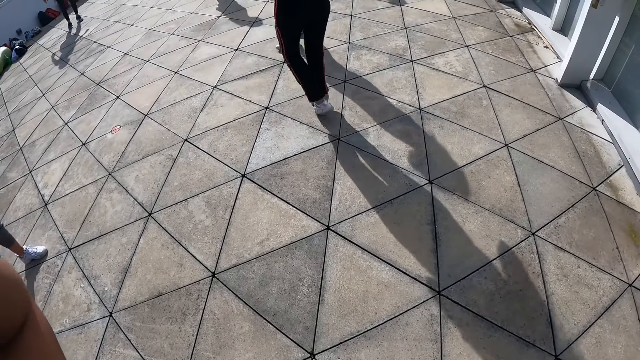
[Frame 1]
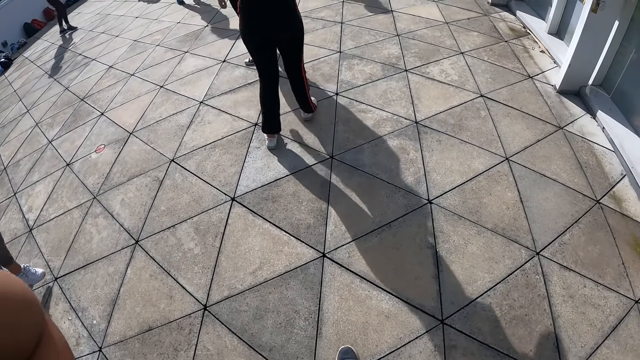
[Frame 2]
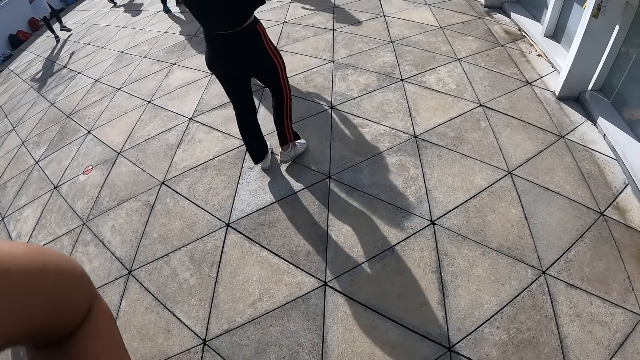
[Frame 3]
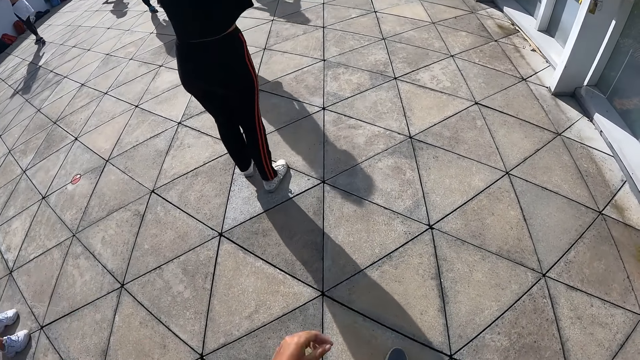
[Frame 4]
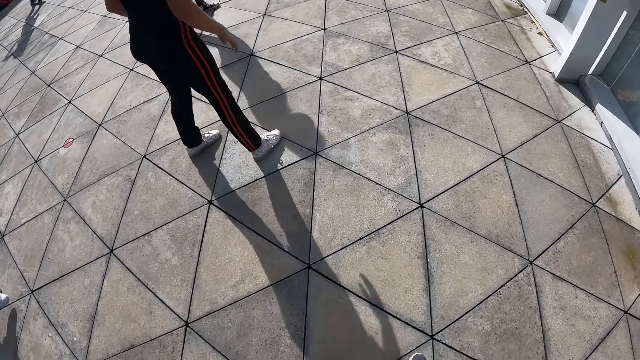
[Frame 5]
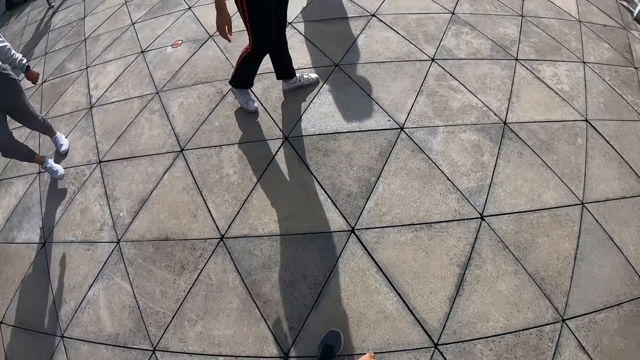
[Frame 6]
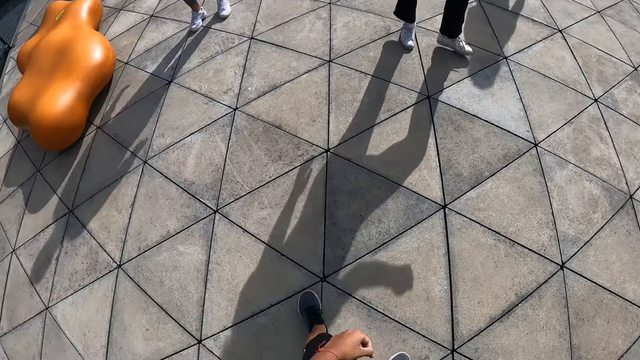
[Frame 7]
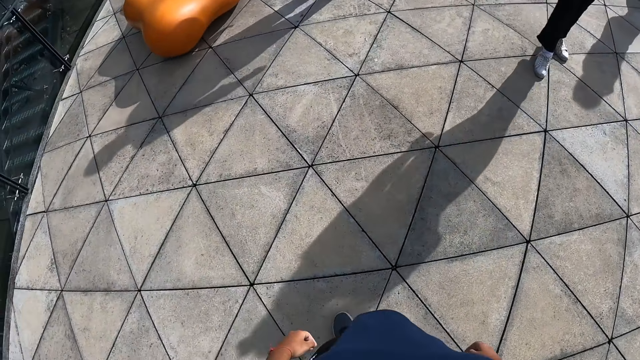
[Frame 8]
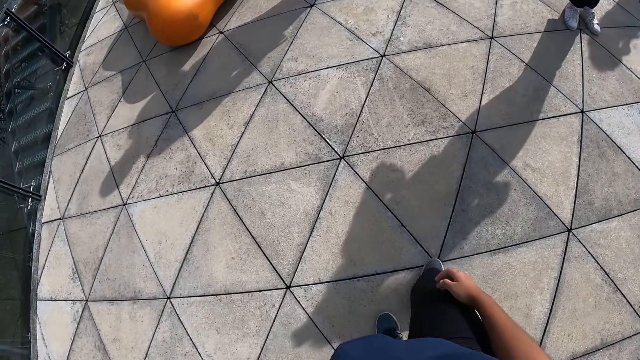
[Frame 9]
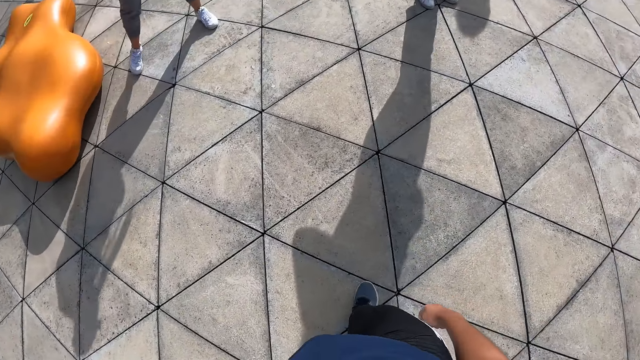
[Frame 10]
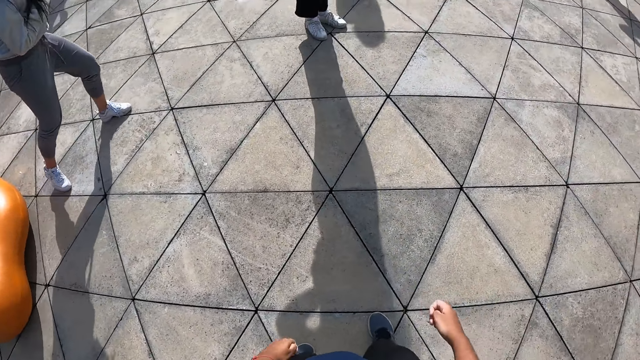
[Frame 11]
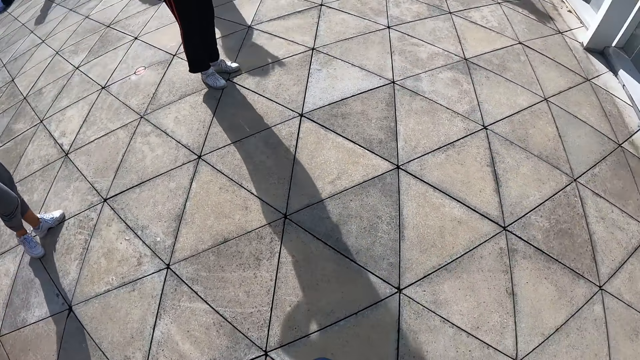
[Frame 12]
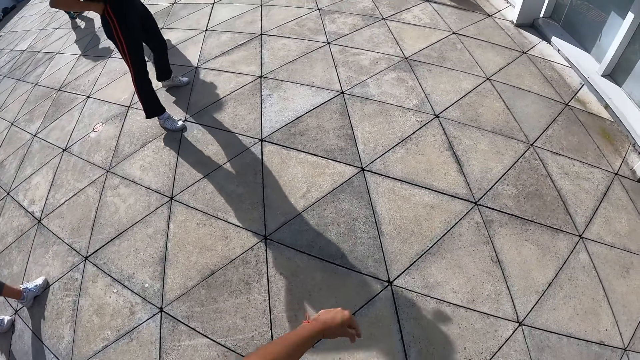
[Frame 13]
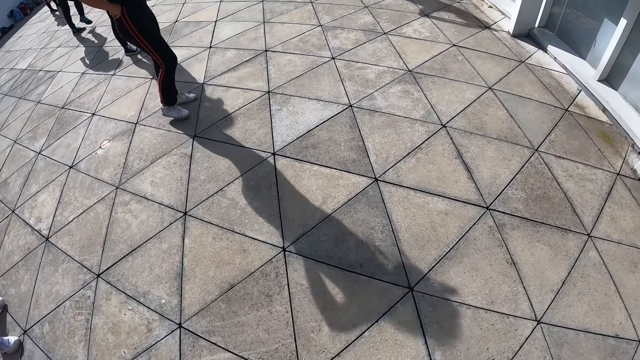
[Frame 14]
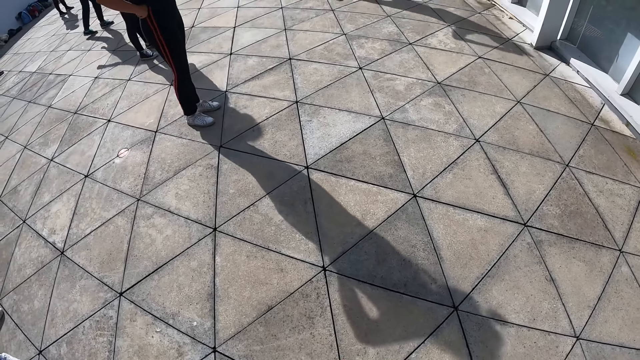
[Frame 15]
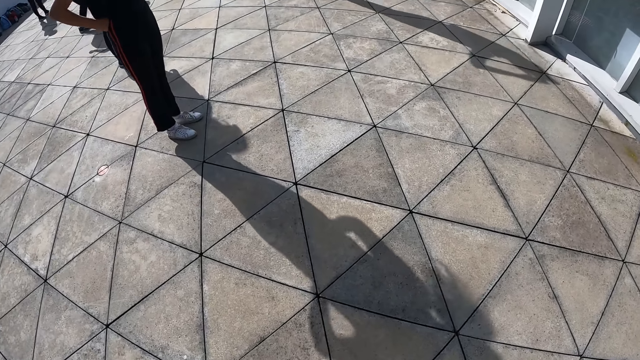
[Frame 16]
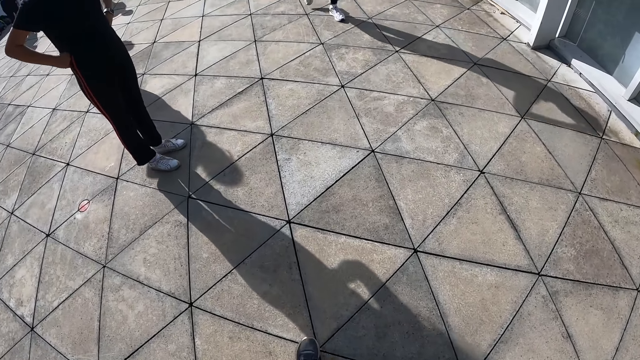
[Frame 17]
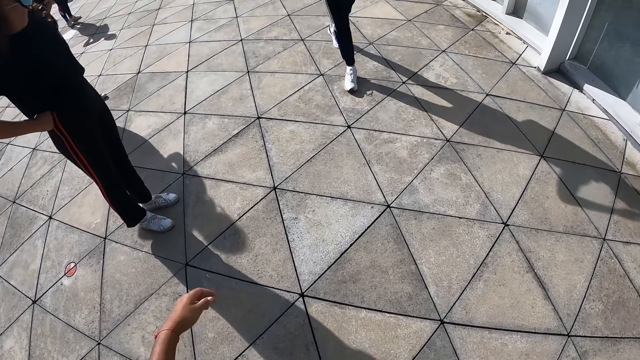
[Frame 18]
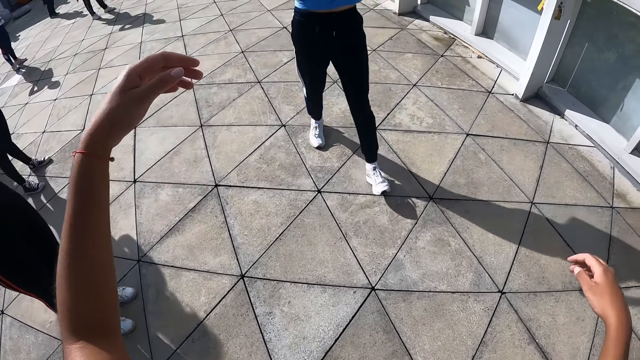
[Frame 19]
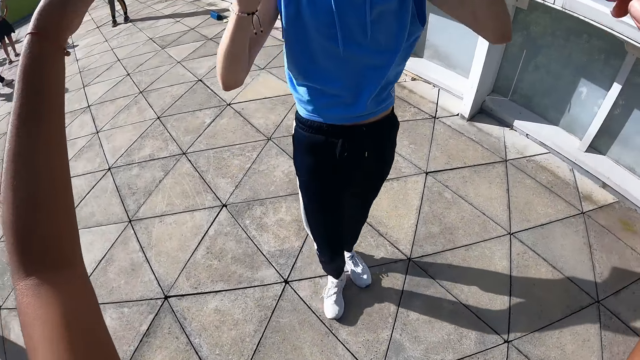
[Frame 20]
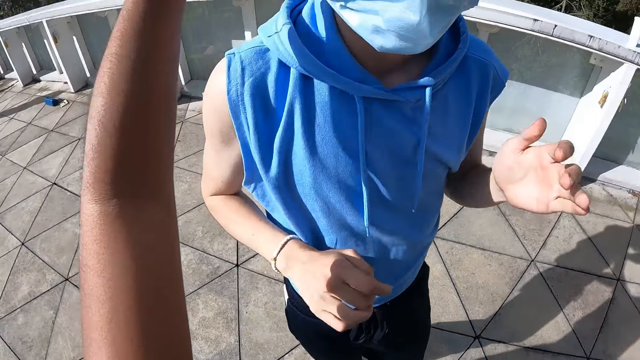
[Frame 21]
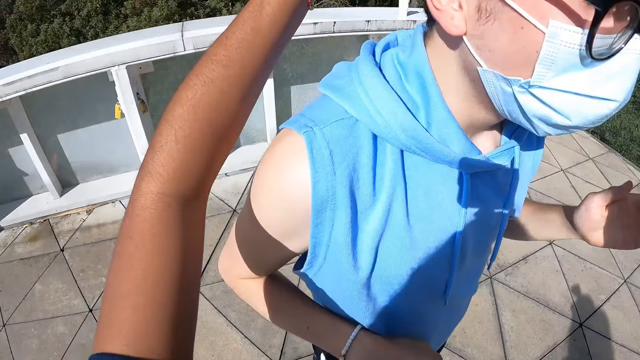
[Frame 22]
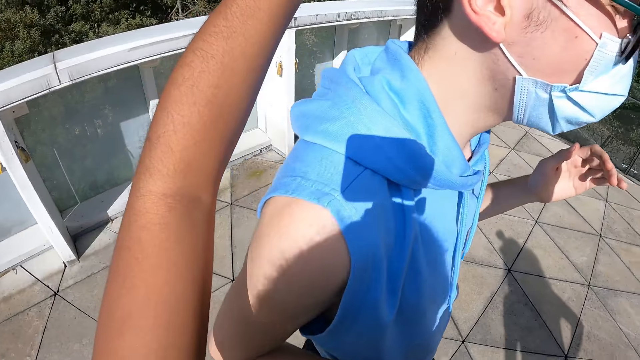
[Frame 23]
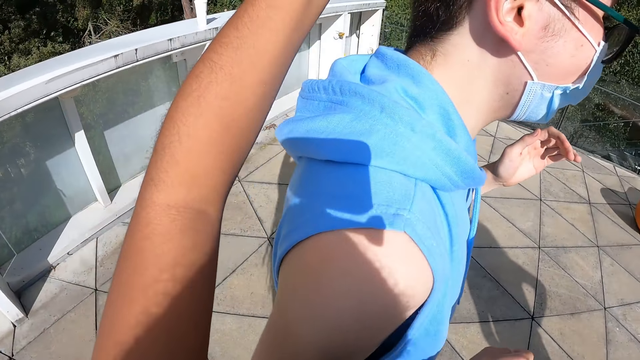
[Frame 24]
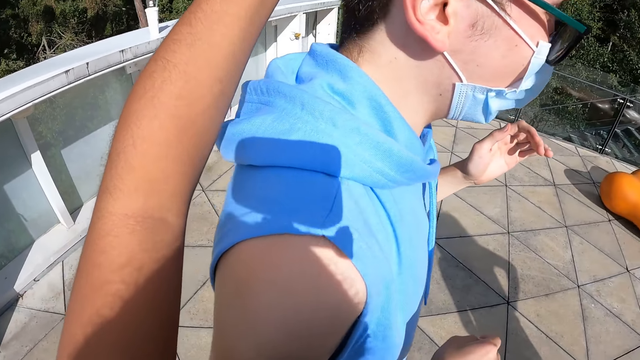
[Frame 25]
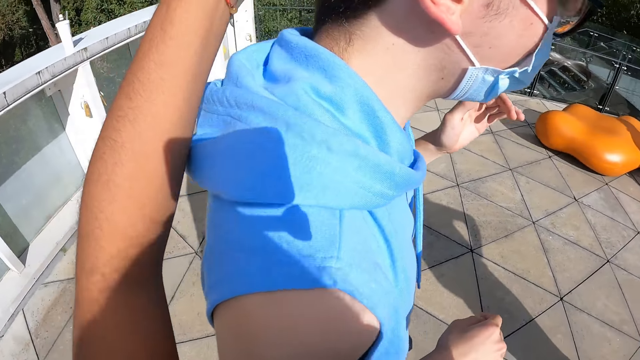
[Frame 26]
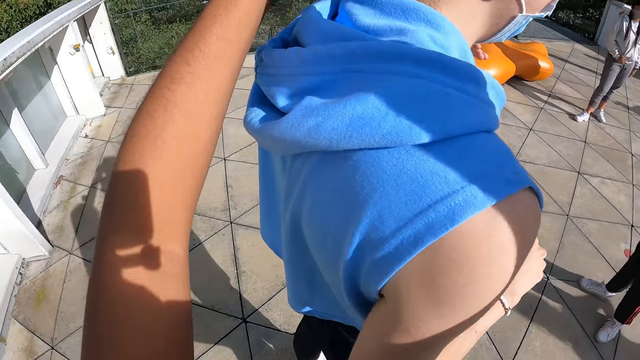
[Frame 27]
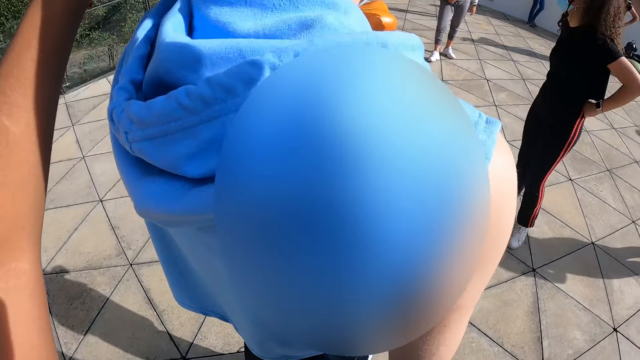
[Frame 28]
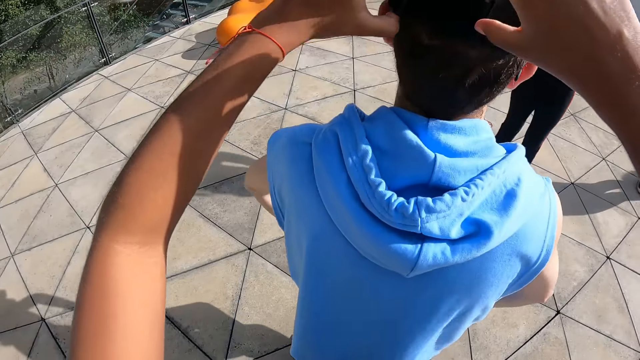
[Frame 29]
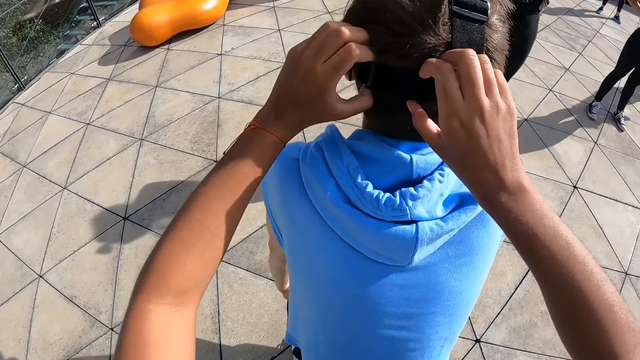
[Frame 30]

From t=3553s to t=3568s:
The camera wearer lowers her hands. A man walks towards the camera wearer. The camera wearer raises her hands towards the camera on the man's head. She adjusts the camera on the man's head with both hands. The man interacts with the camera wearer. The camera wearer touches the man's head.

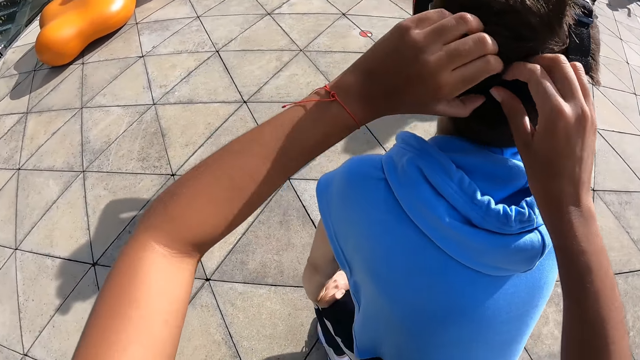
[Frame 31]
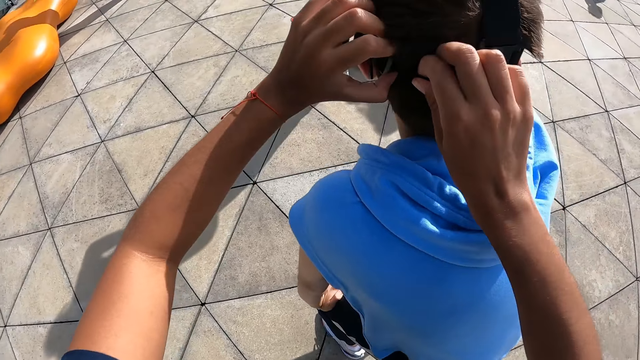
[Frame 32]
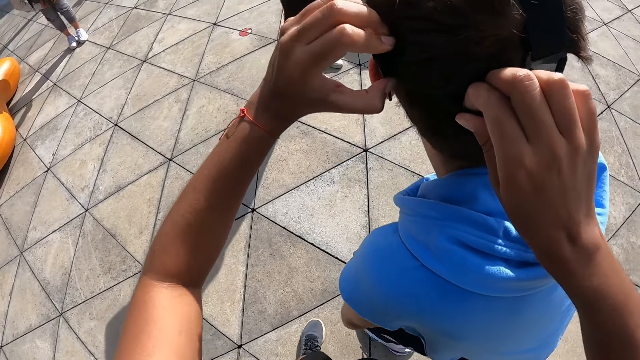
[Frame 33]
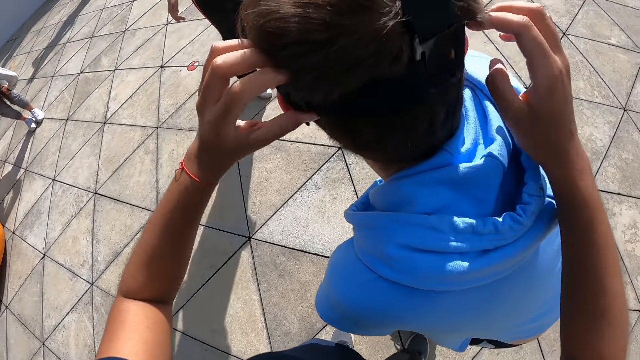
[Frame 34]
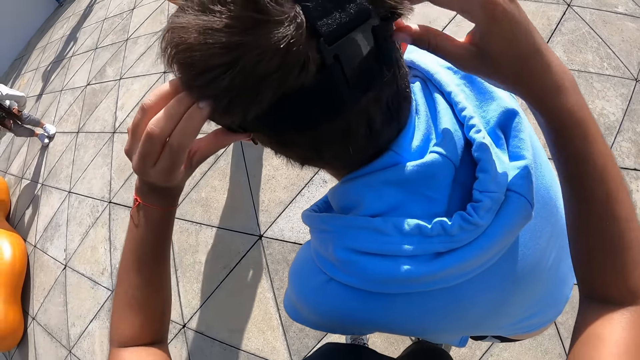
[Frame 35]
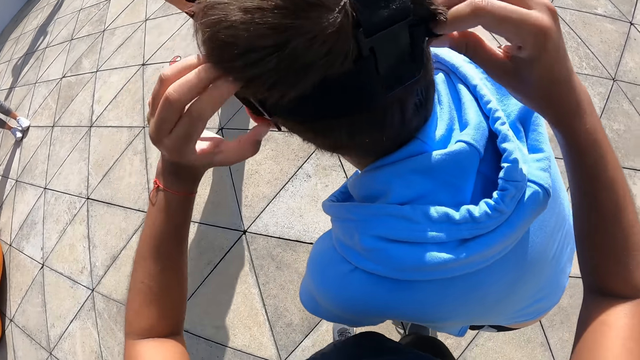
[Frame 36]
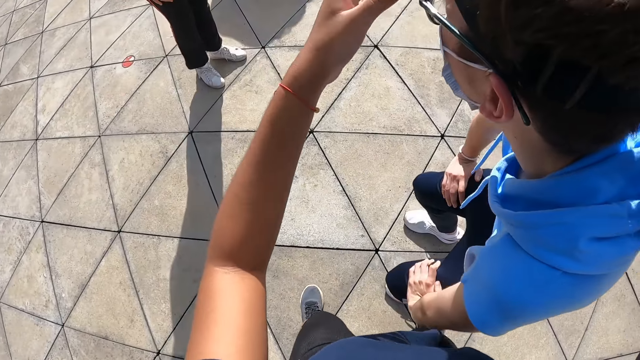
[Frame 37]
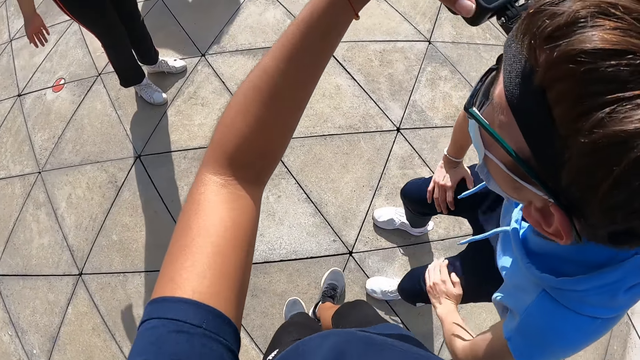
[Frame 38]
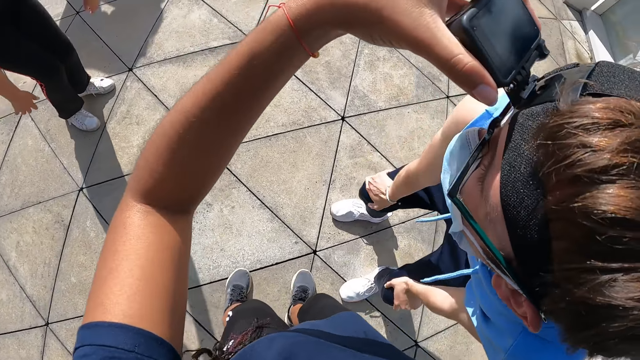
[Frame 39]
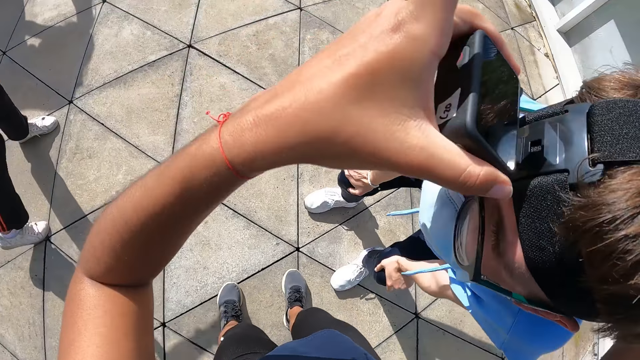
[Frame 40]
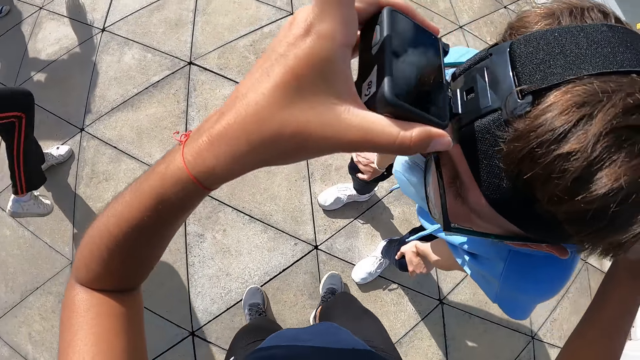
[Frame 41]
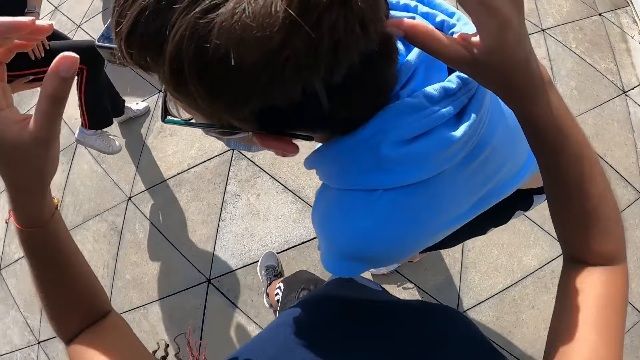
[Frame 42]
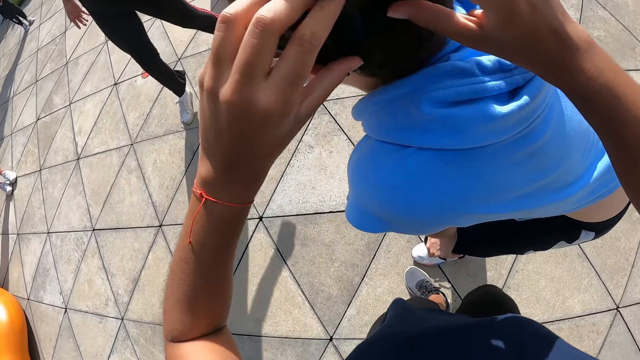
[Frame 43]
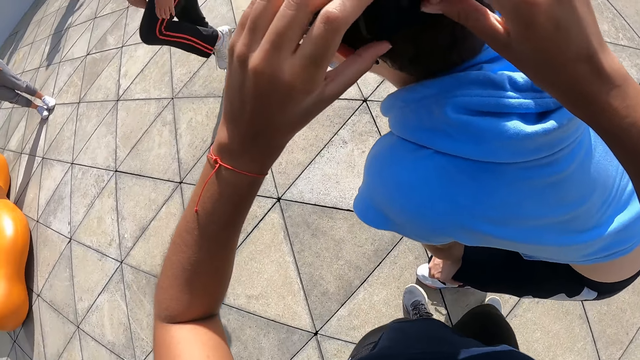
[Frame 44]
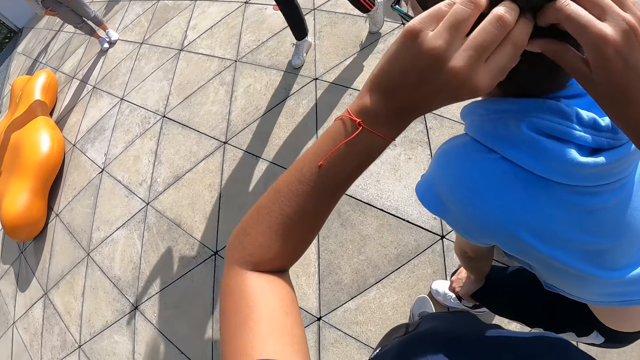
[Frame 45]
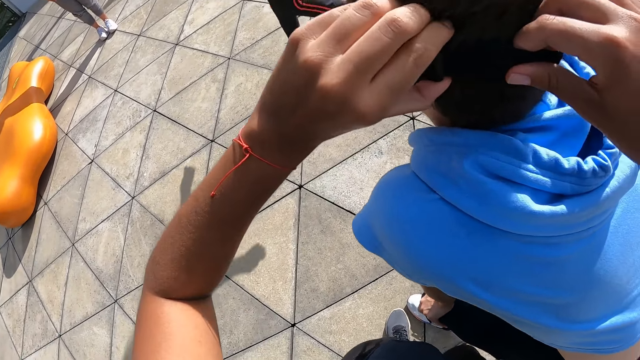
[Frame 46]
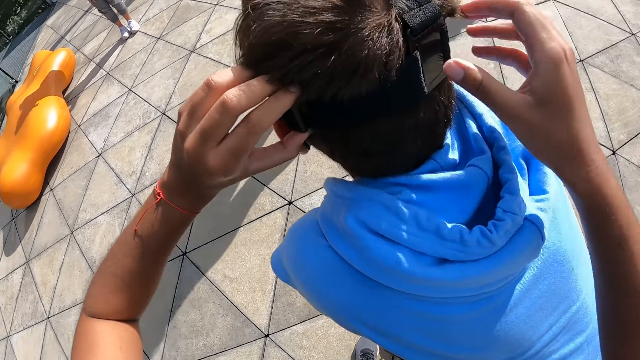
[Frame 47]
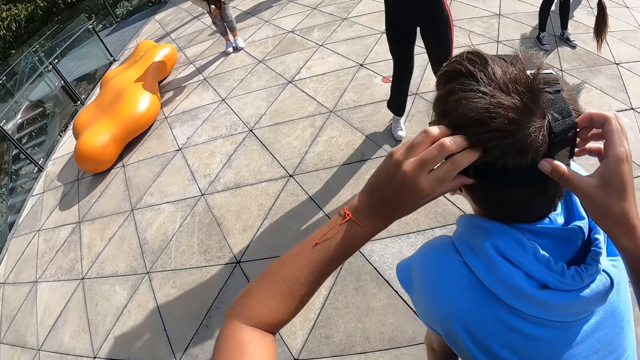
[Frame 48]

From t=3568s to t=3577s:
A woman makes dance moves. The camera wearer fixes the camera in a person's head.
